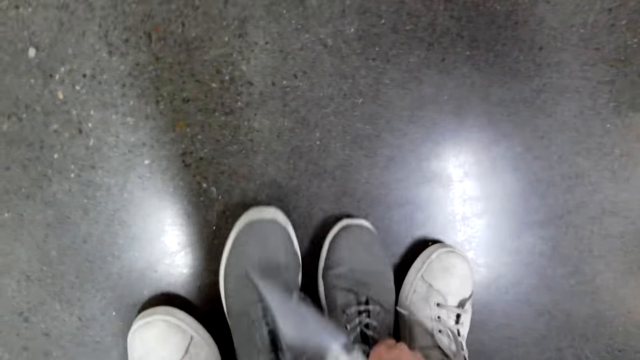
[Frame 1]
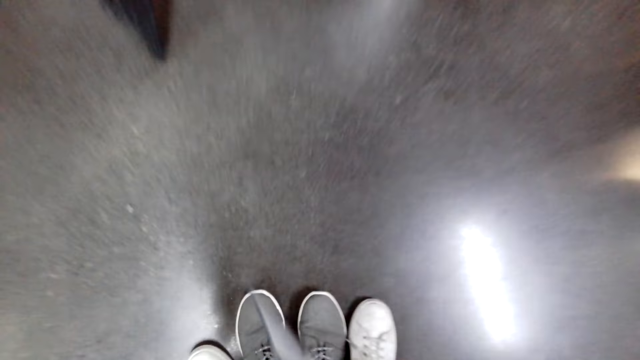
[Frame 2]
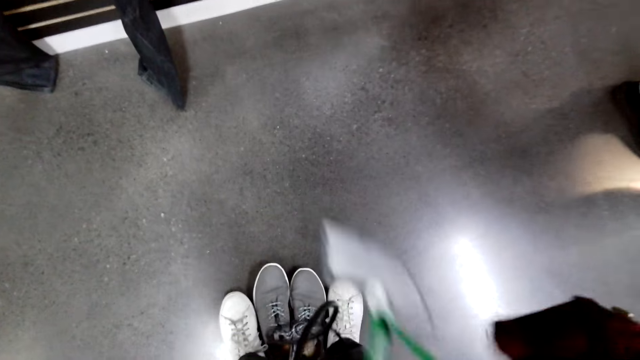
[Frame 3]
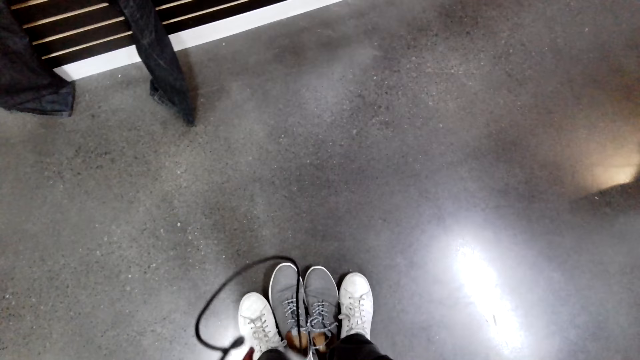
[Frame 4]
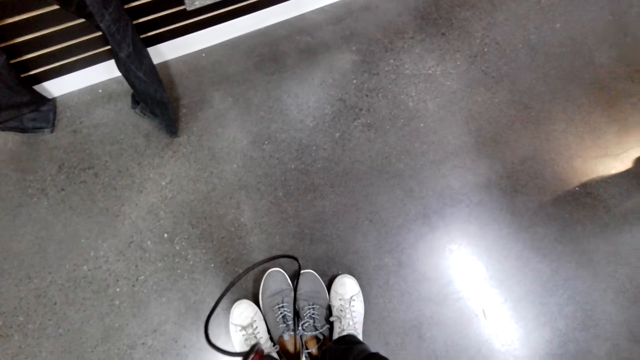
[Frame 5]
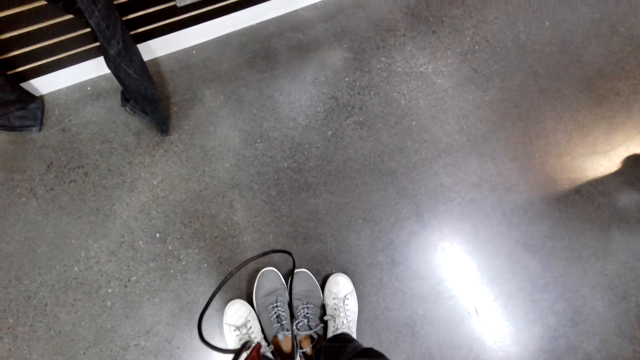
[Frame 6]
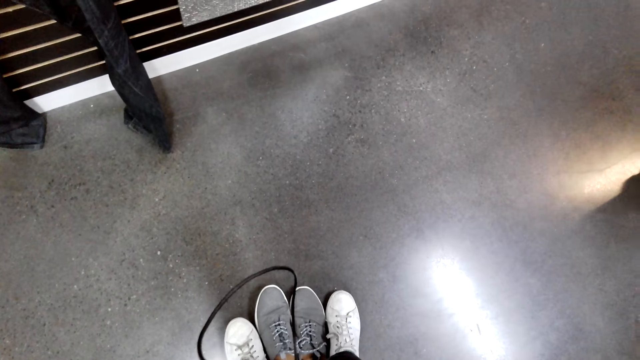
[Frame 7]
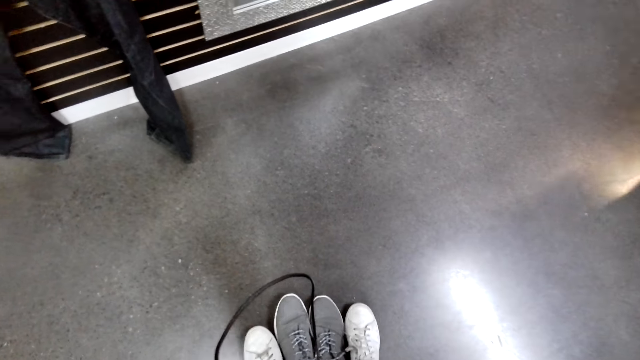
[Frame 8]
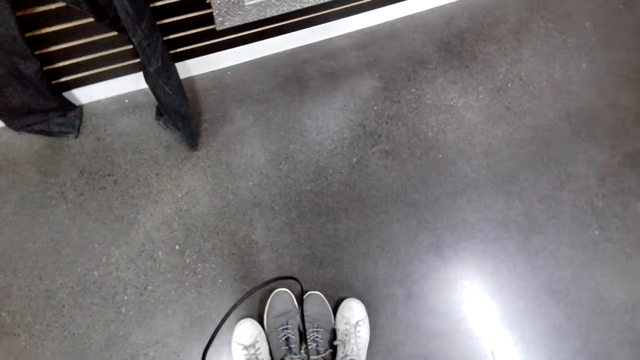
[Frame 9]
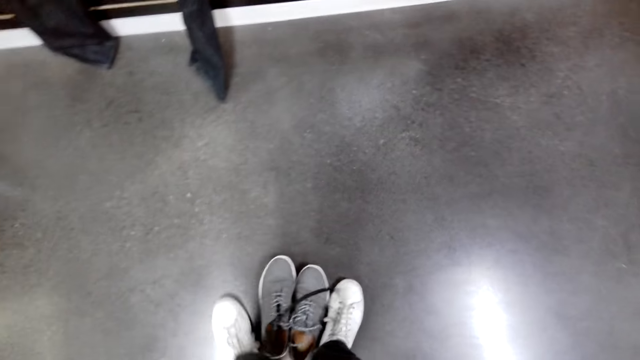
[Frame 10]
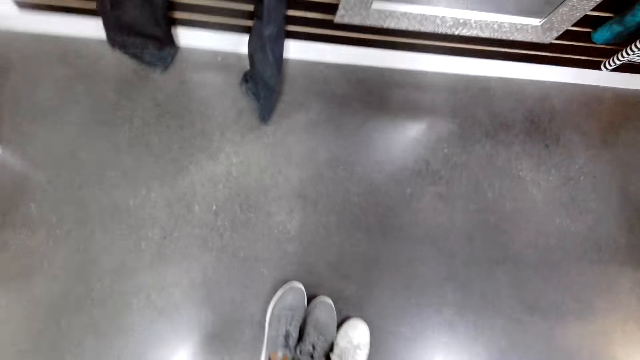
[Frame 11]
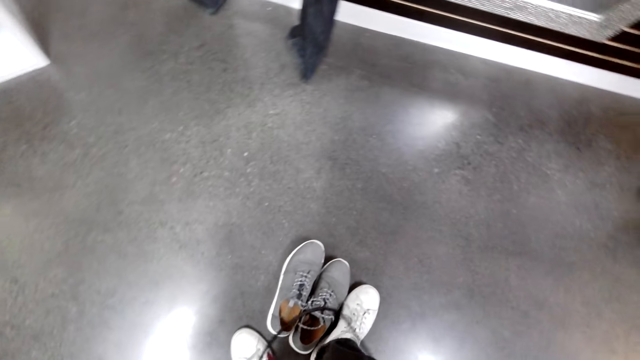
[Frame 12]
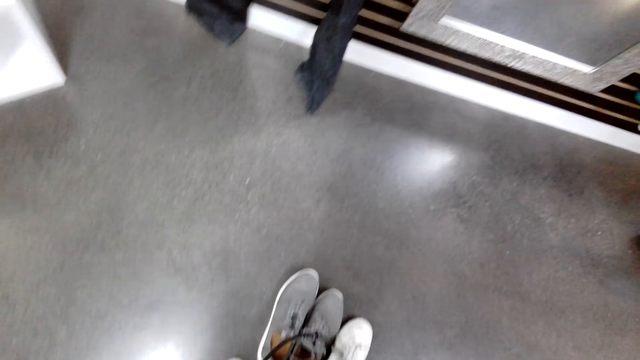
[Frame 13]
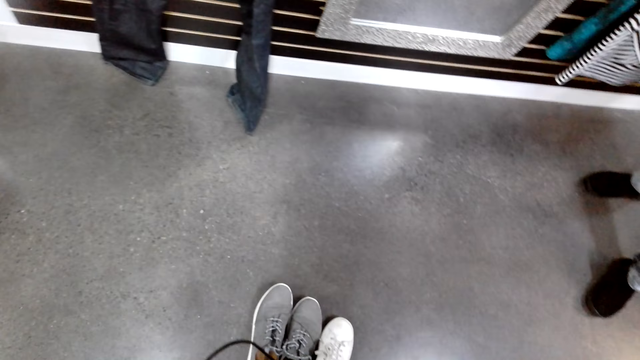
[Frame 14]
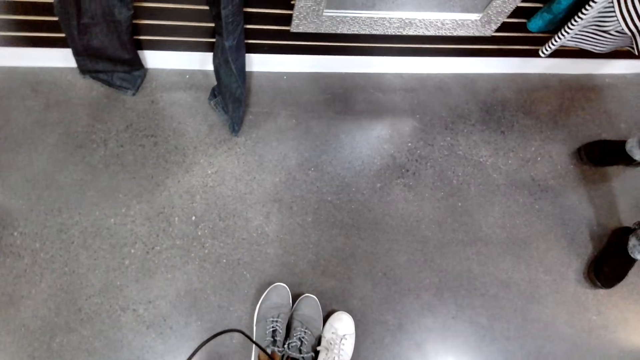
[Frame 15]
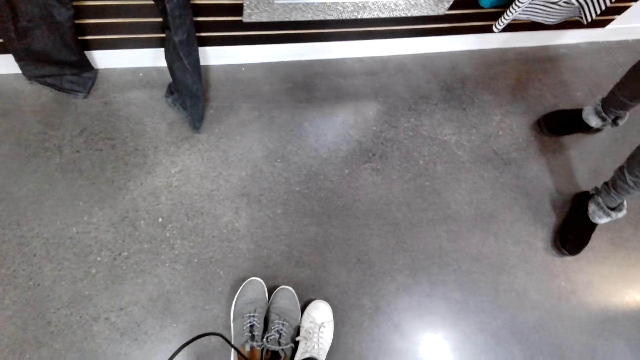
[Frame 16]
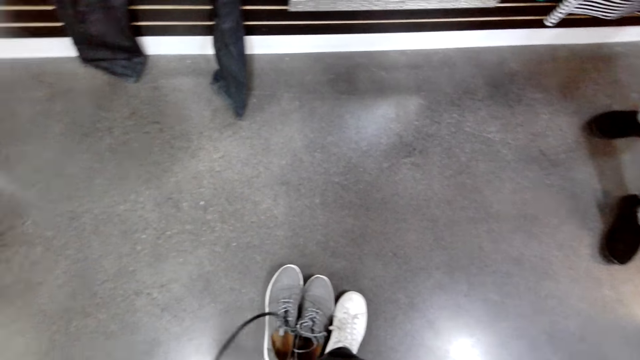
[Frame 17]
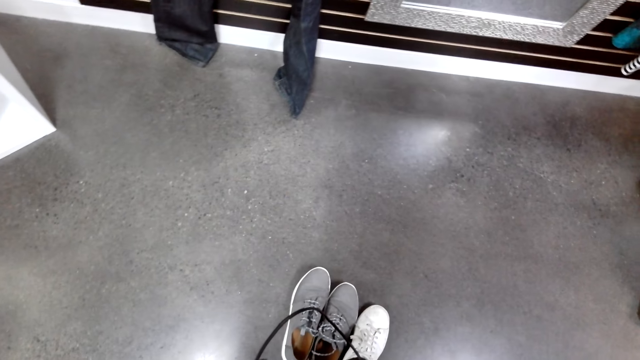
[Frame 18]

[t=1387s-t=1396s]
The camera wearer stands up.

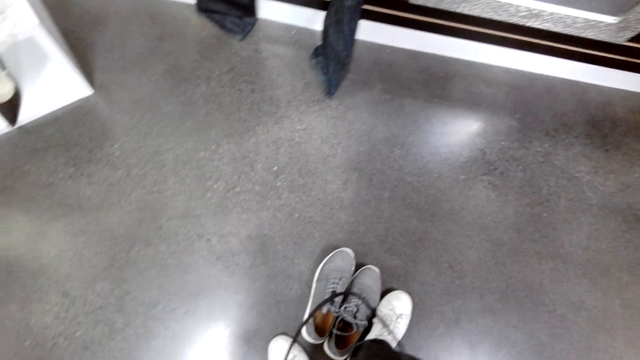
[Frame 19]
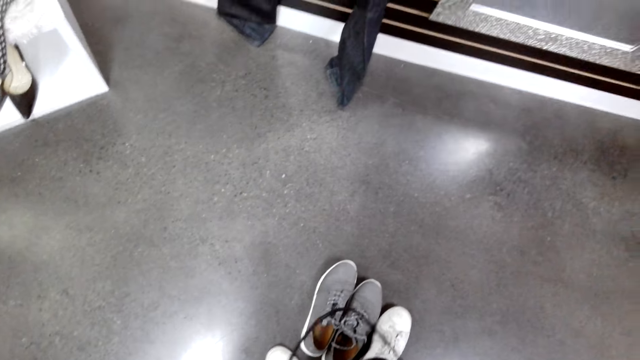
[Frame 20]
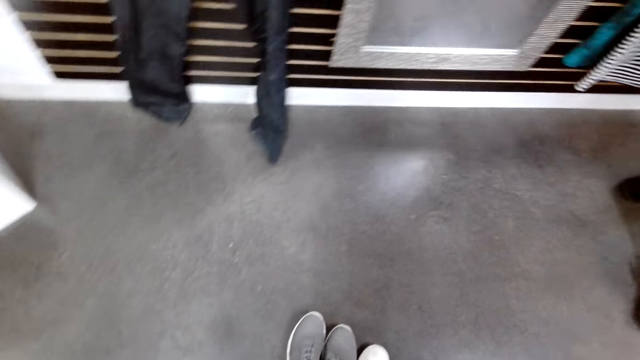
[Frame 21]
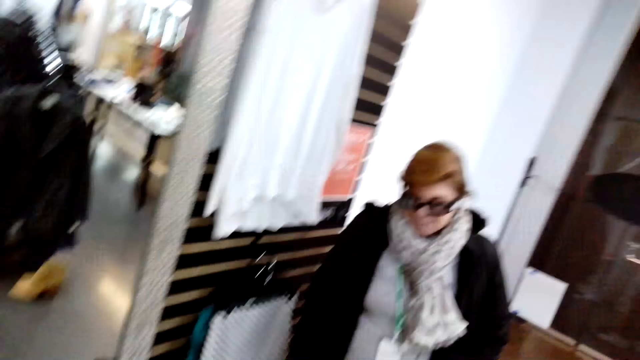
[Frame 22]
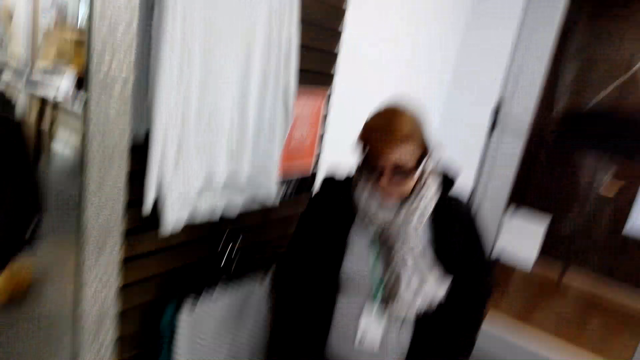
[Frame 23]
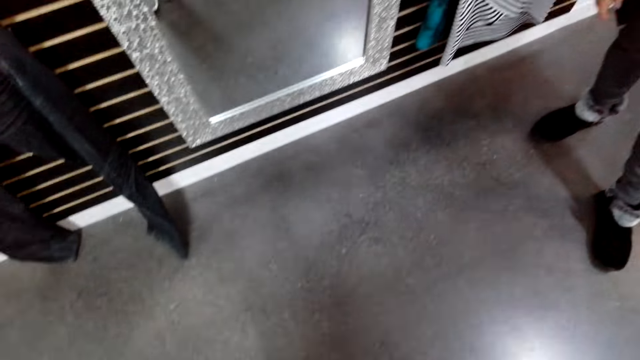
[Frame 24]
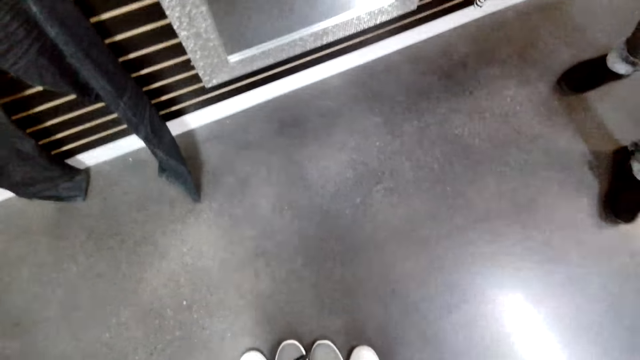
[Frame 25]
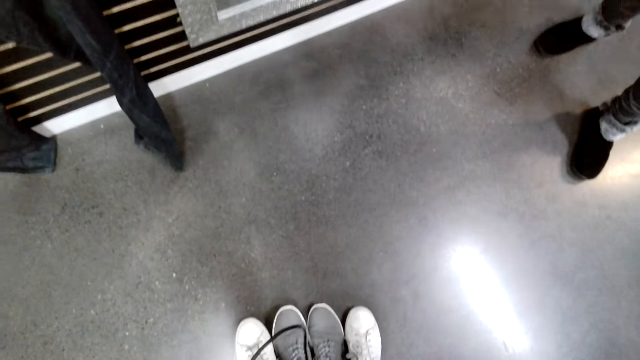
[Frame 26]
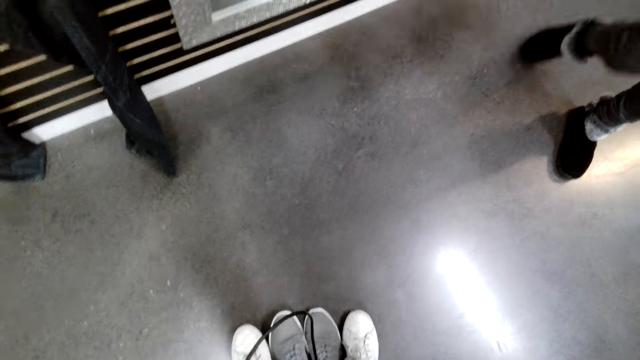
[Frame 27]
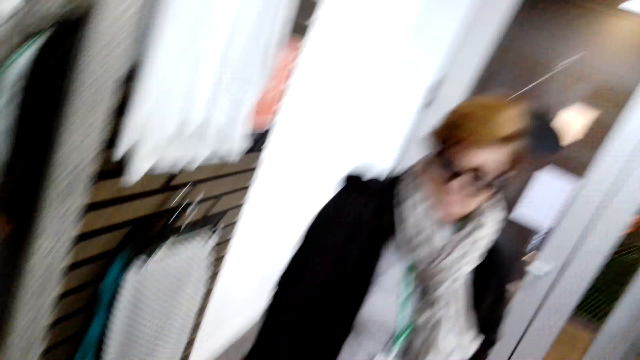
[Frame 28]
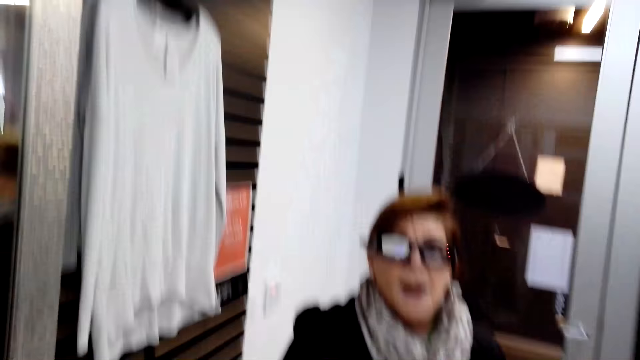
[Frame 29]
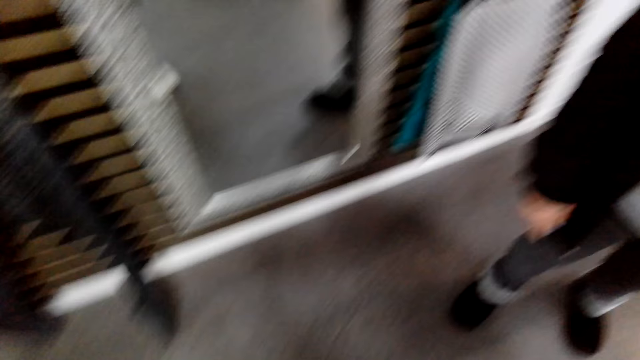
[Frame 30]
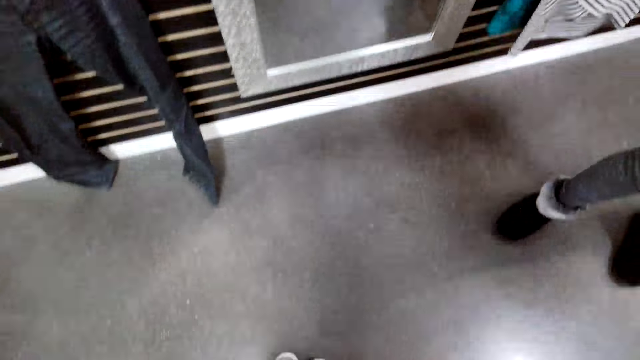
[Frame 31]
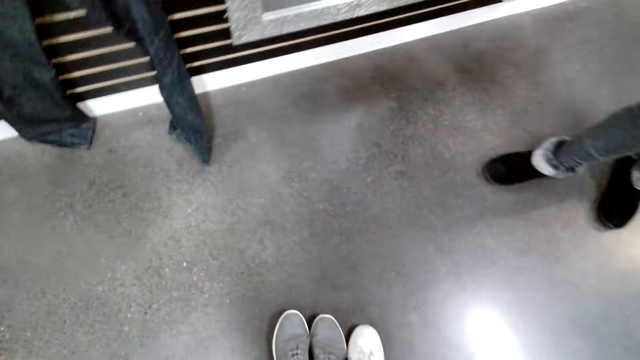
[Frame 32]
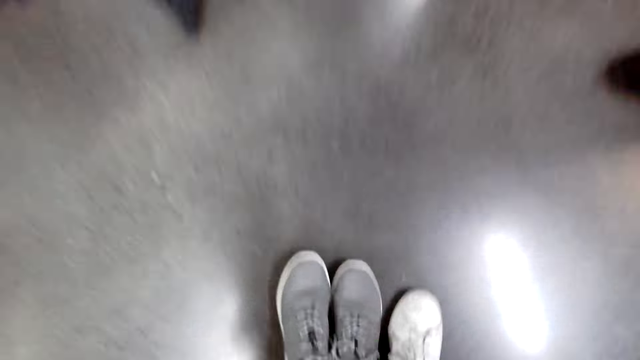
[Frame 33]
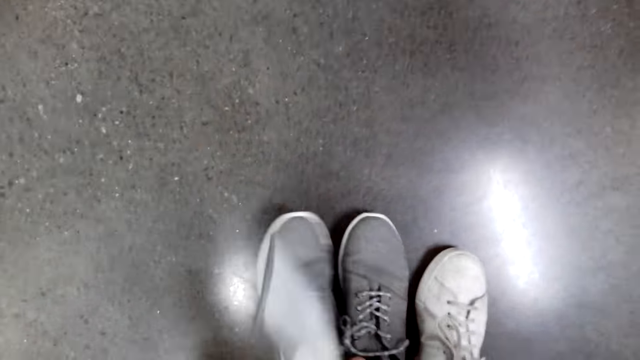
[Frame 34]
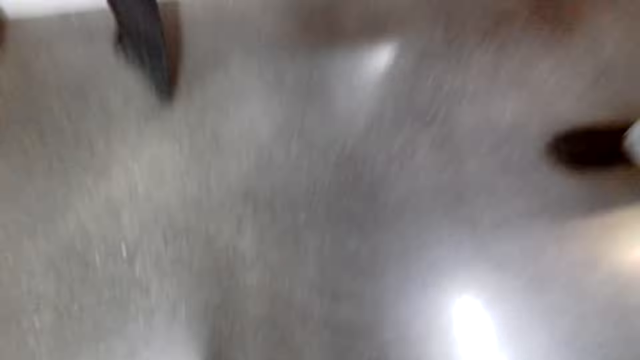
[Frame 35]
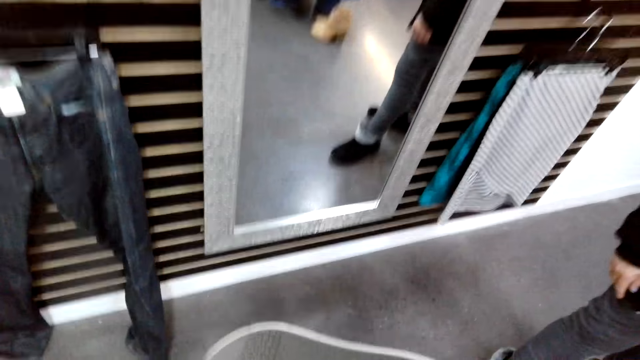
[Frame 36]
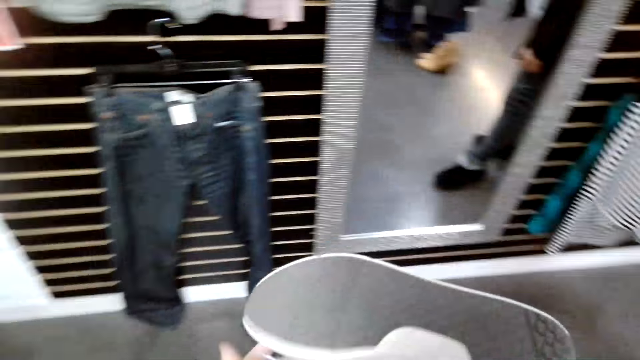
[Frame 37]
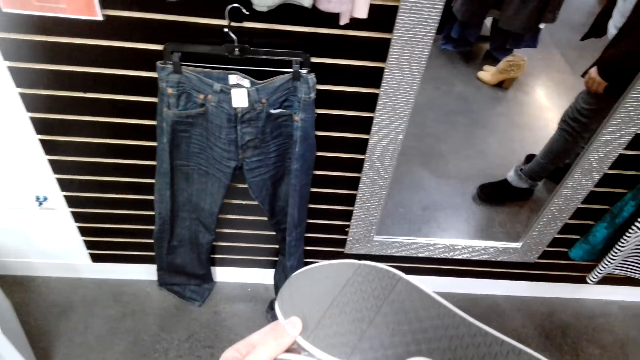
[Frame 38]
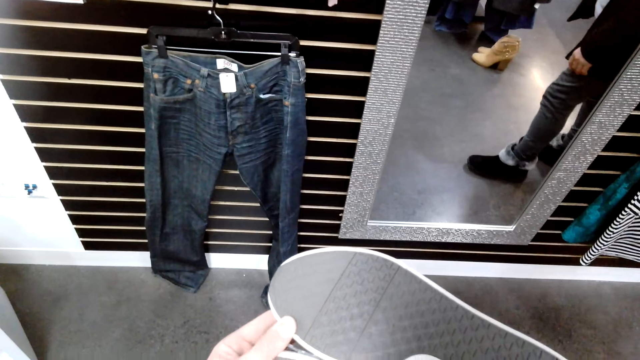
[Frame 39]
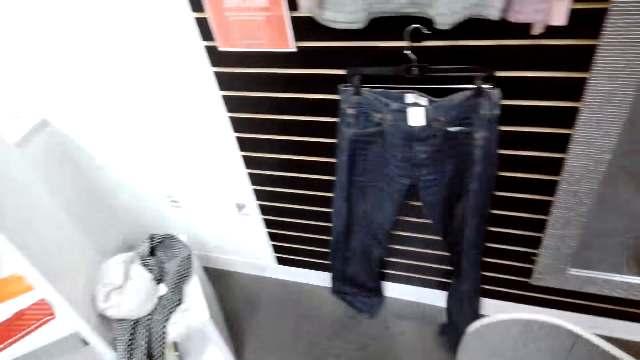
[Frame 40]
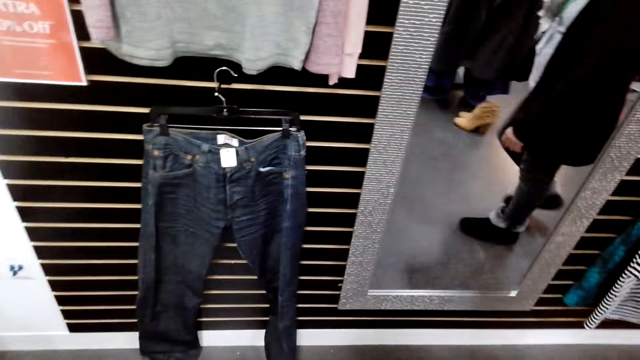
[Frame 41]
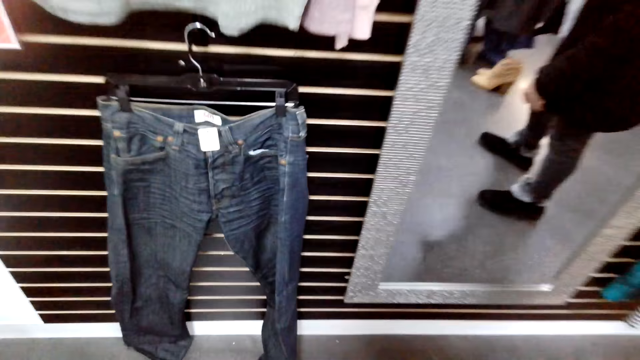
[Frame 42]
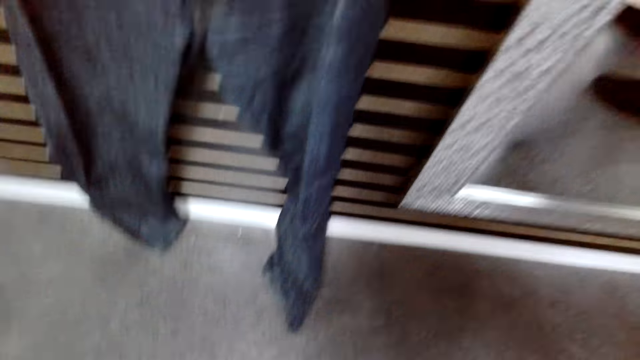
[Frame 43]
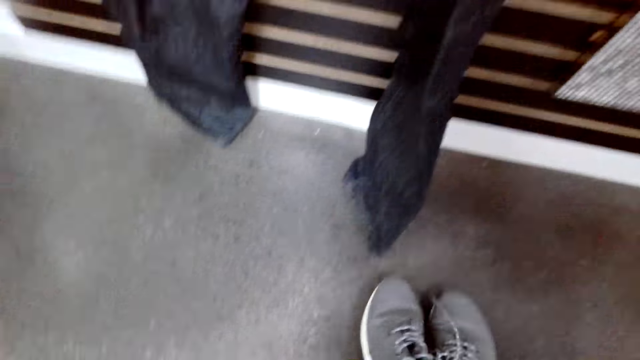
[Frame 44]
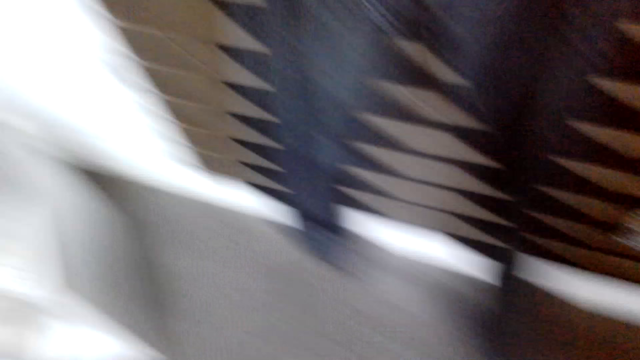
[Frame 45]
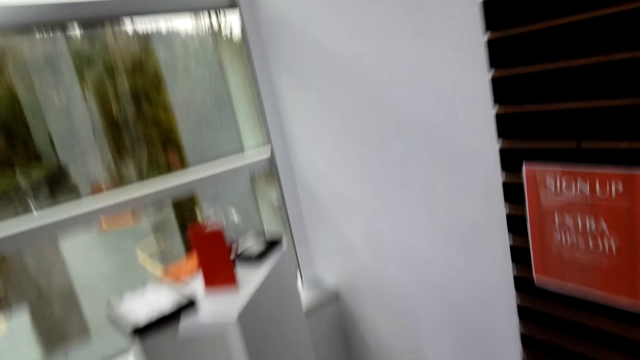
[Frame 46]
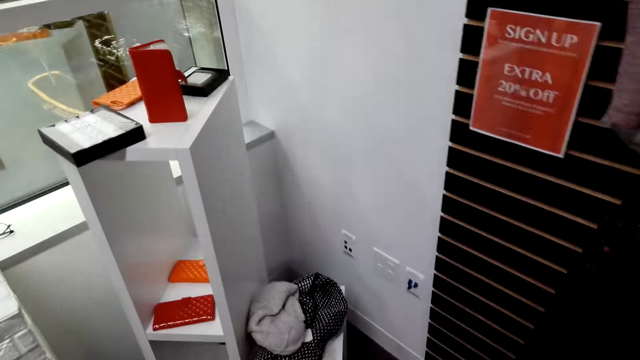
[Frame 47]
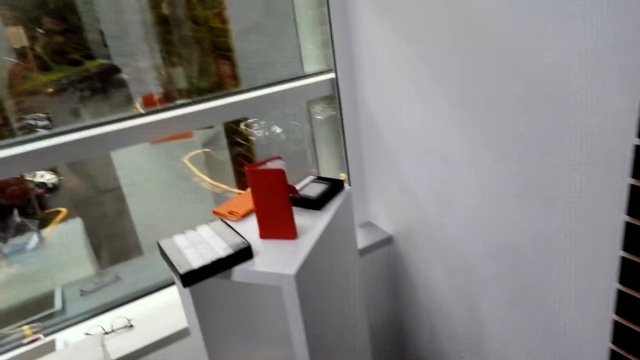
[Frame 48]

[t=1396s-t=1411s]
A woman checks the shoes on the floor. The camera wearer bends down and picks up a pair of shoes from the floor. They stand up. They bend down, put the pair of shoes on the floor, and stand up.
